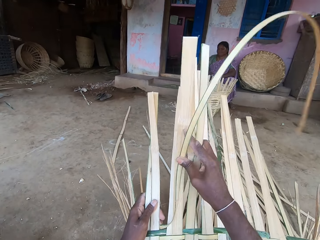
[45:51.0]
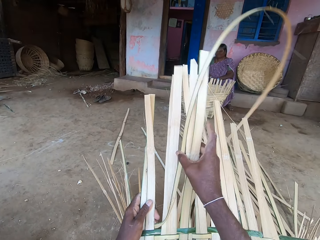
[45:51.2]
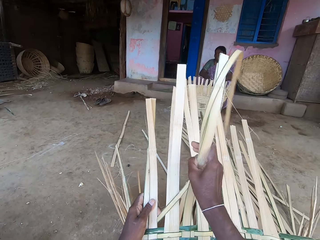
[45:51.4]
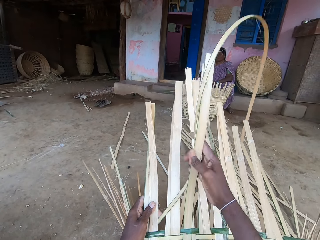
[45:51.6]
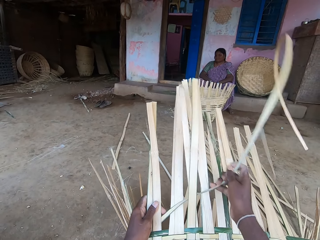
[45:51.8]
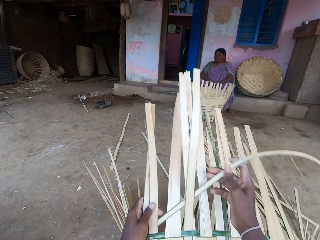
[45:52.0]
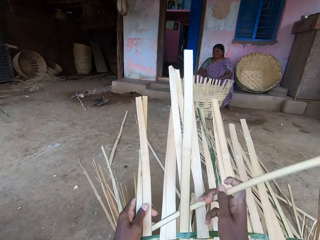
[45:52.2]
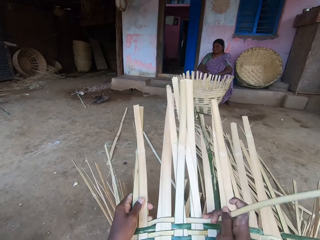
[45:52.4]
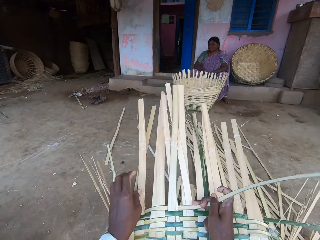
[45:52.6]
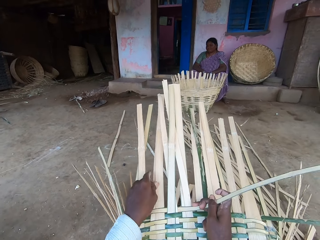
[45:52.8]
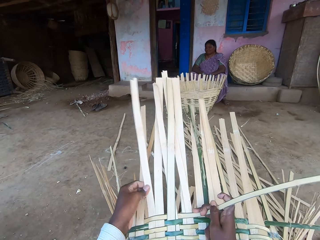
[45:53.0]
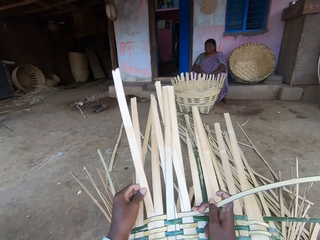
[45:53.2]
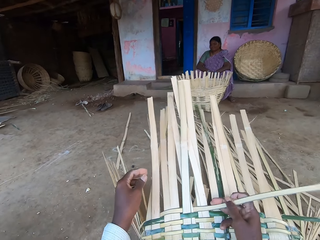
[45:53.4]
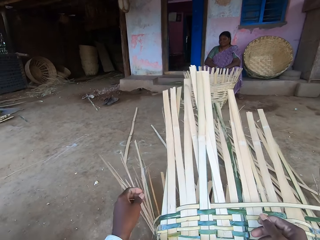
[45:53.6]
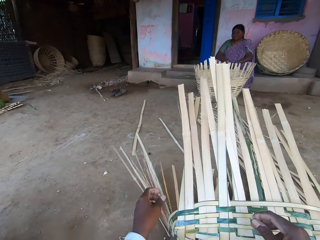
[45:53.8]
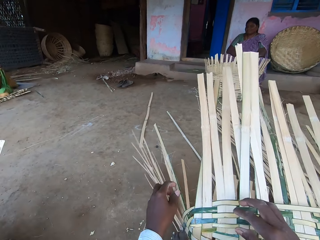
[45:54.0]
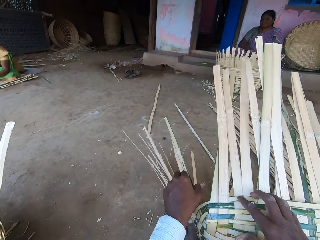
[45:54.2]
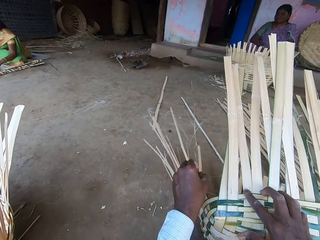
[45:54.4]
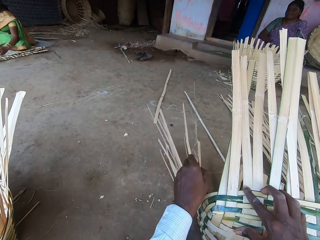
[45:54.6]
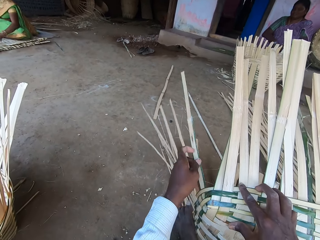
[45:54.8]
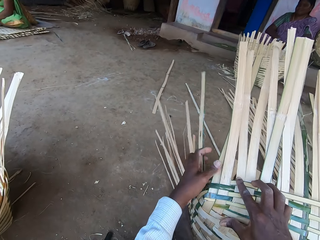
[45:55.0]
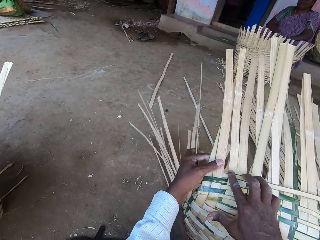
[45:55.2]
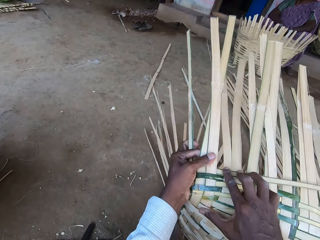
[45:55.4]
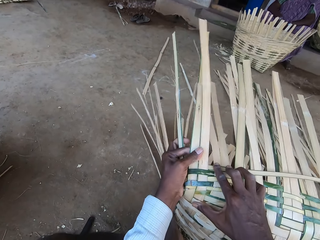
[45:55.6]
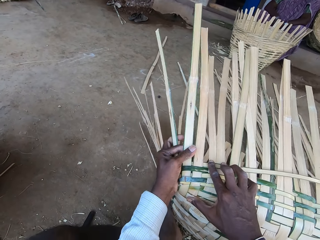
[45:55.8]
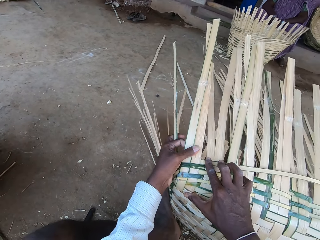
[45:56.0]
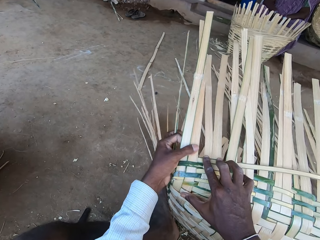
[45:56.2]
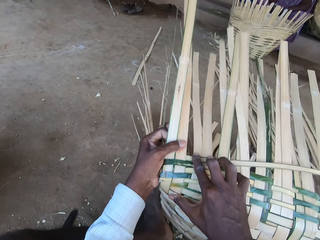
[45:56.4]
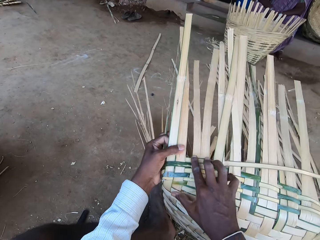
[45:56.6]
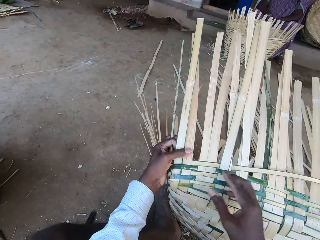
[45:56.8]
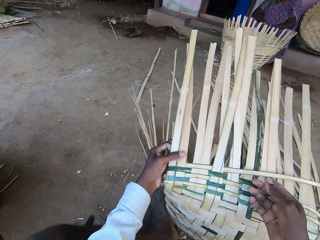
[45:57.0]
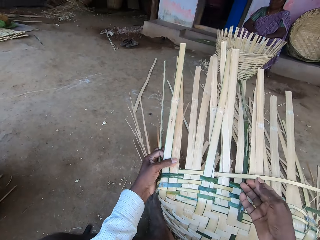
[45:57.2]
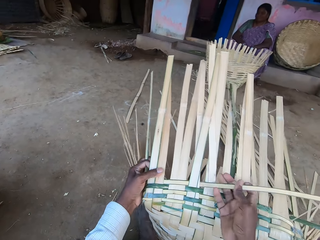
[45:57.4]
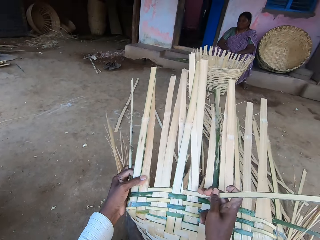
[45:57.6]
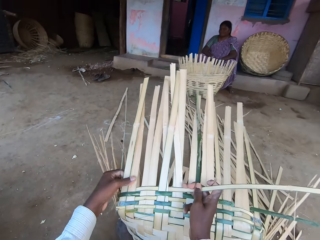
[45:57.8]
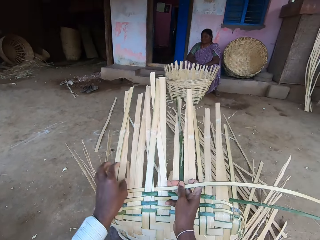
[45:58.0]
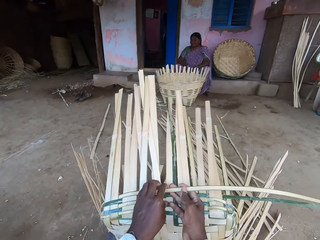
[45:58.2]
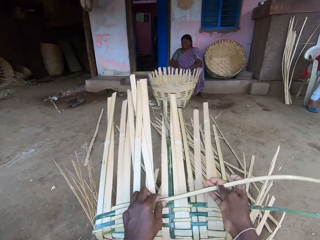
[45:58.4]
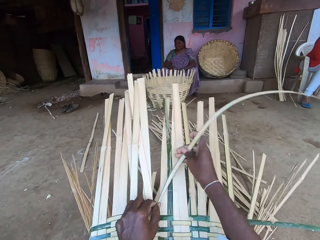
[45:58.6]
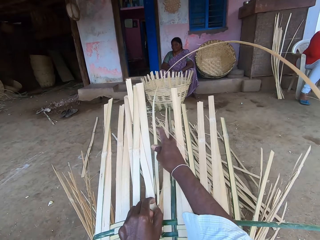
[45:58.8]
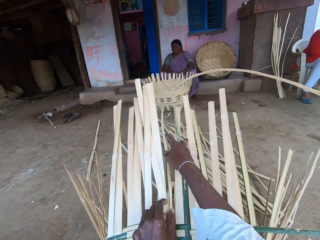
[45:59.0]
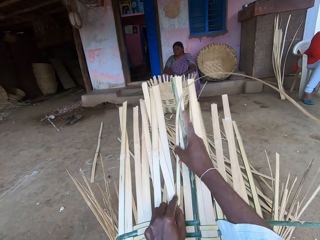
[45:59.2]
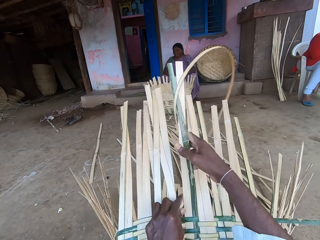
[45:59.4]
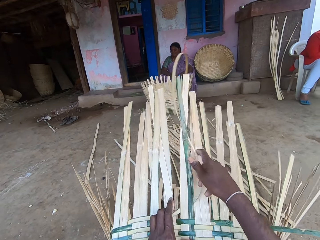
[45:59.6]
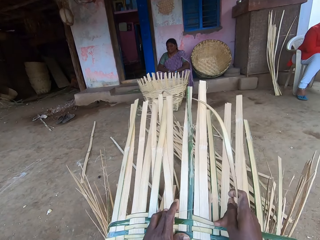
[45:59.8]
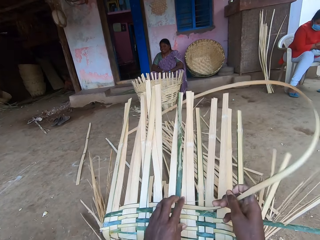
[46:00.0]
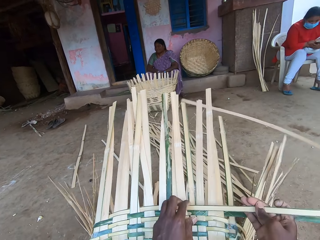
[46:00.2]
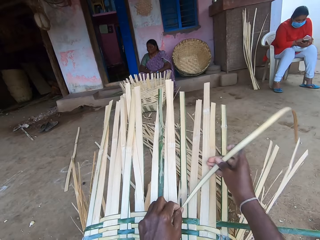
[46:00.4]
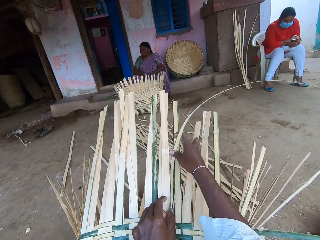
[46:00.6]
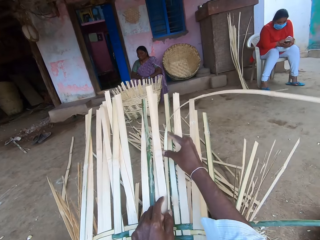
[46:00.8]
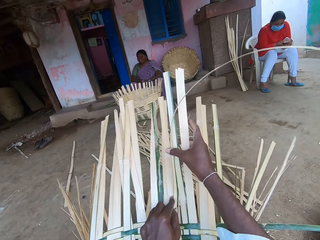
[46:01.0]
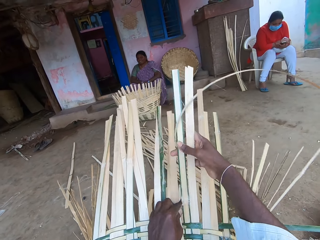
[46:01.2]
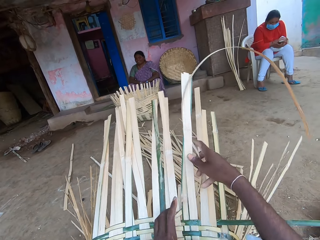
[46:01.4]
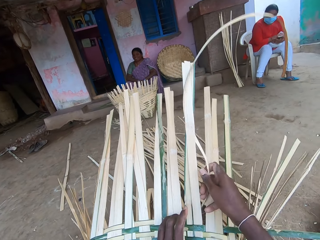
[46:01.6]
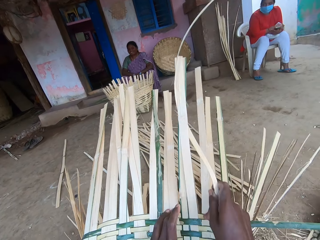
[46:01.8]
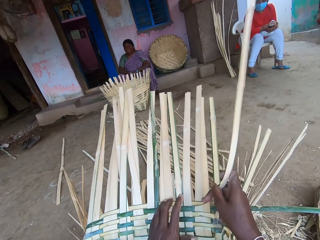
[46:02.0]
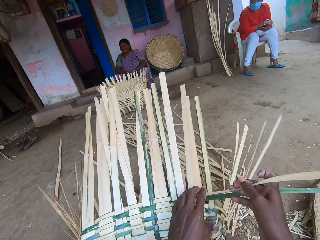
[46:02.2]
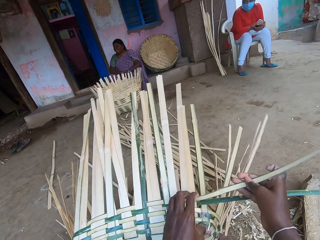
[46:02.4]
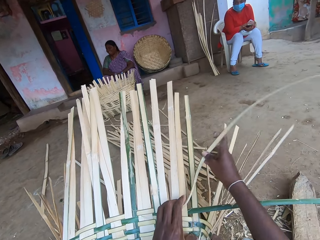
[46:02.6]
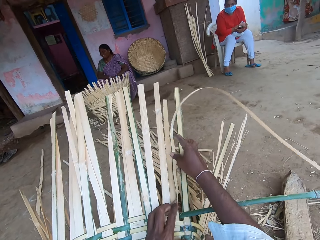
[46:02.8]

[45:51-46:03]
The camera wearer weaves the basket. They talk with the person. They weave the basket.

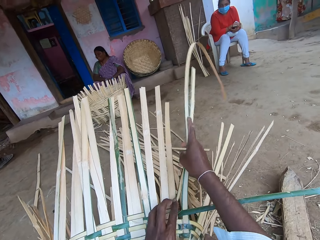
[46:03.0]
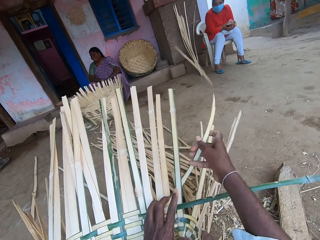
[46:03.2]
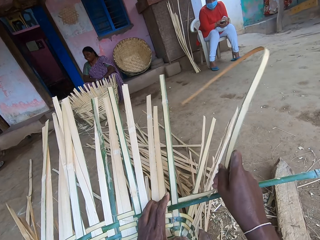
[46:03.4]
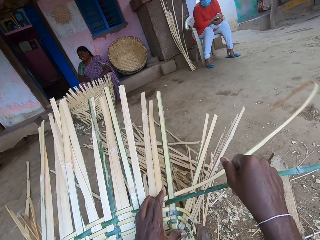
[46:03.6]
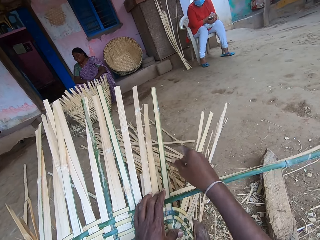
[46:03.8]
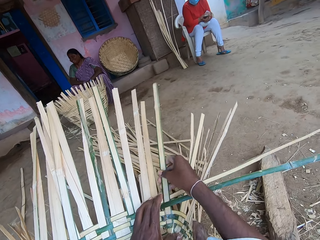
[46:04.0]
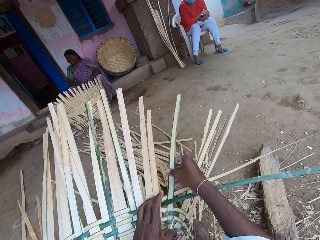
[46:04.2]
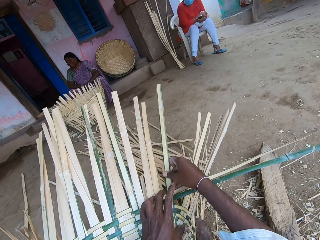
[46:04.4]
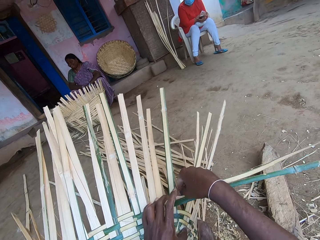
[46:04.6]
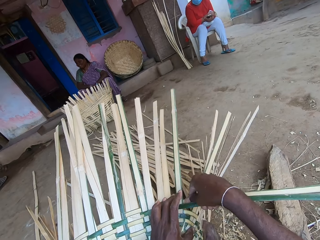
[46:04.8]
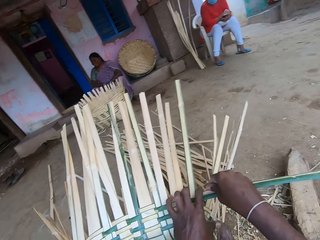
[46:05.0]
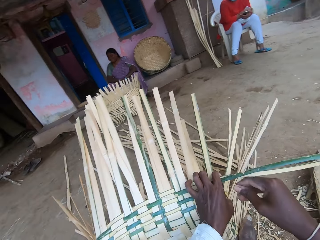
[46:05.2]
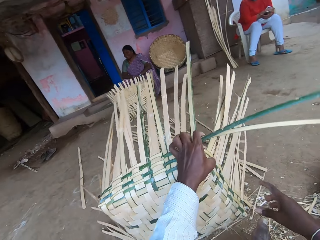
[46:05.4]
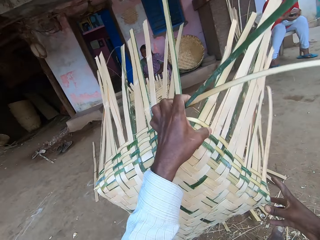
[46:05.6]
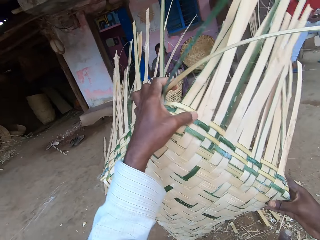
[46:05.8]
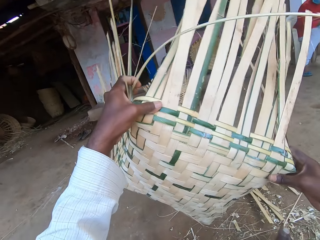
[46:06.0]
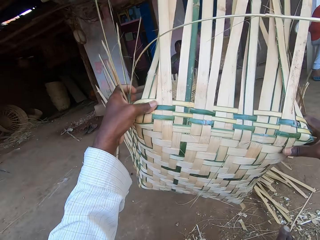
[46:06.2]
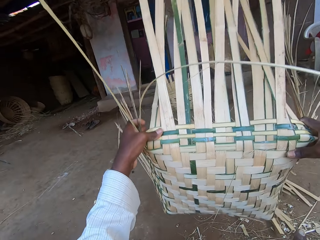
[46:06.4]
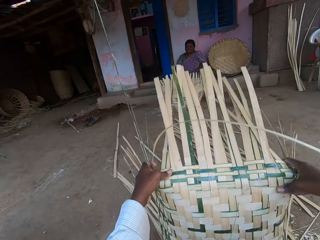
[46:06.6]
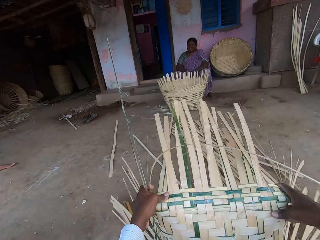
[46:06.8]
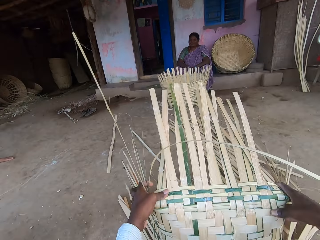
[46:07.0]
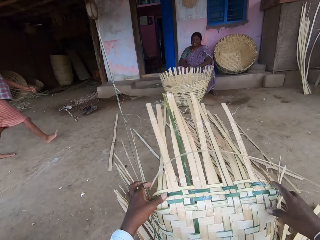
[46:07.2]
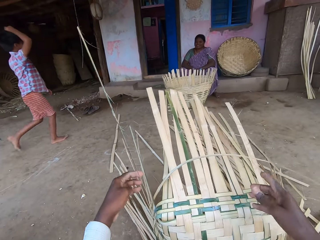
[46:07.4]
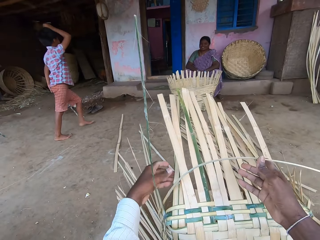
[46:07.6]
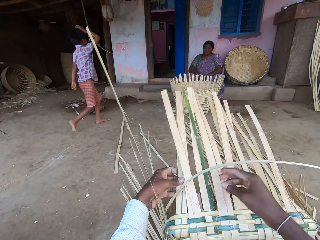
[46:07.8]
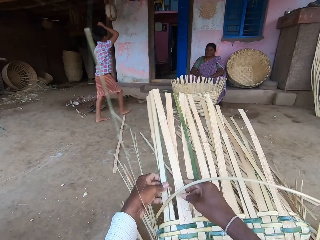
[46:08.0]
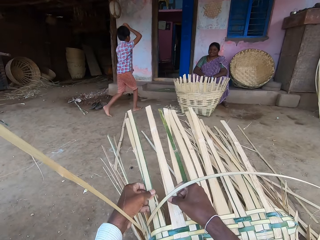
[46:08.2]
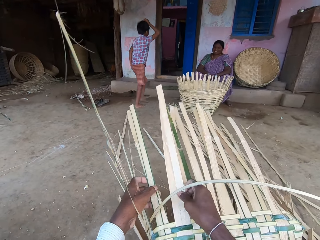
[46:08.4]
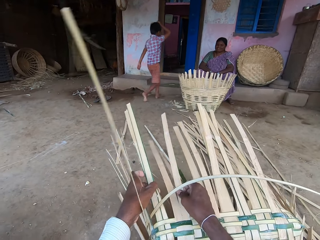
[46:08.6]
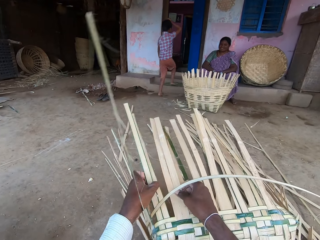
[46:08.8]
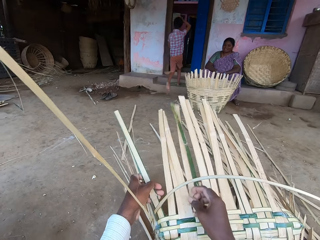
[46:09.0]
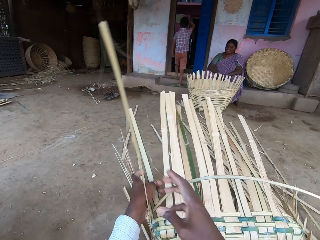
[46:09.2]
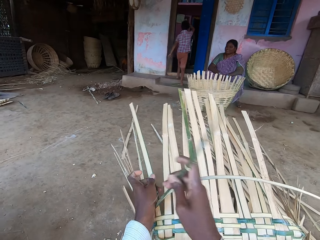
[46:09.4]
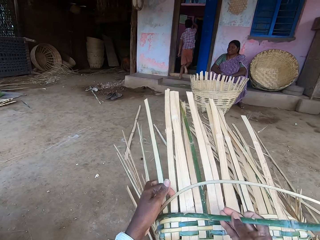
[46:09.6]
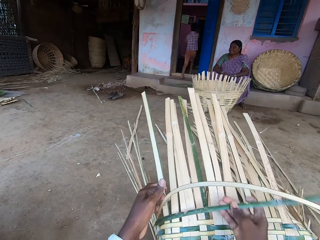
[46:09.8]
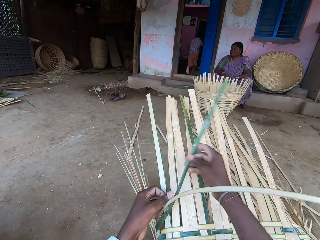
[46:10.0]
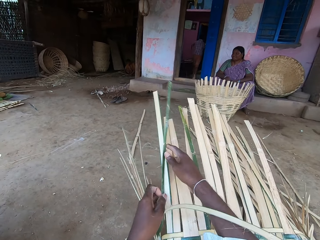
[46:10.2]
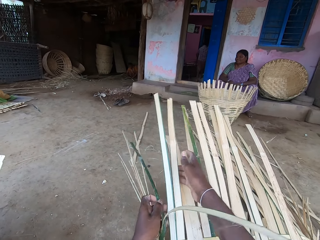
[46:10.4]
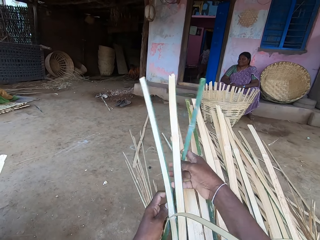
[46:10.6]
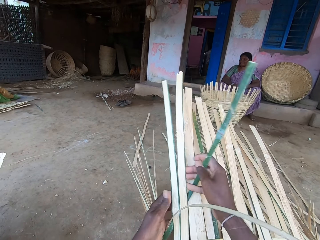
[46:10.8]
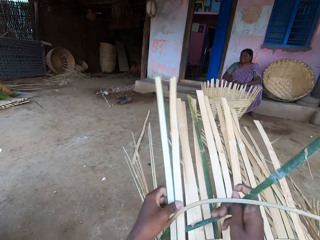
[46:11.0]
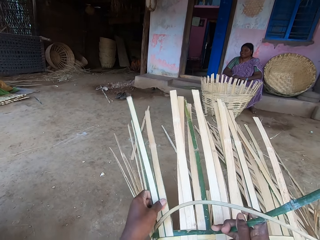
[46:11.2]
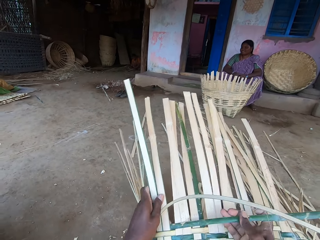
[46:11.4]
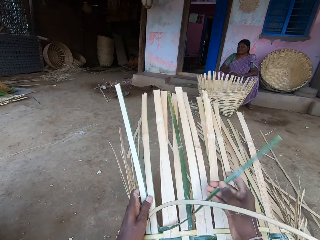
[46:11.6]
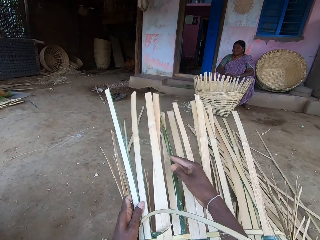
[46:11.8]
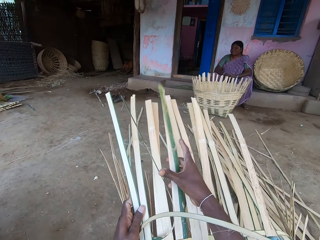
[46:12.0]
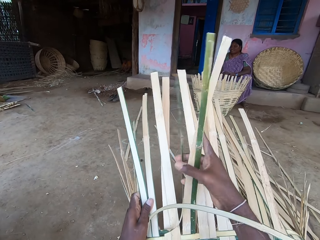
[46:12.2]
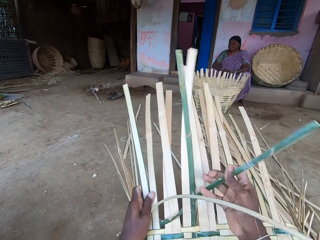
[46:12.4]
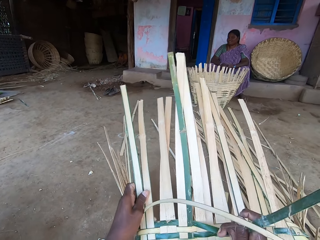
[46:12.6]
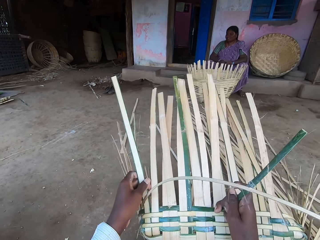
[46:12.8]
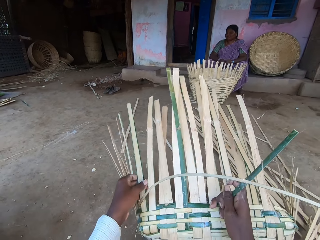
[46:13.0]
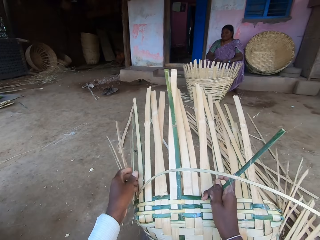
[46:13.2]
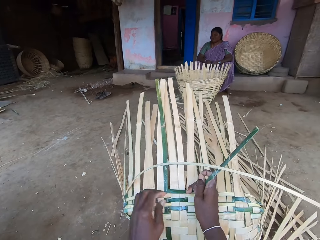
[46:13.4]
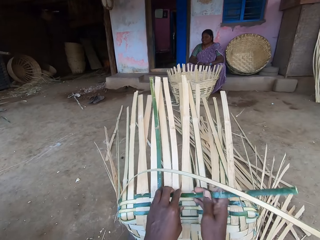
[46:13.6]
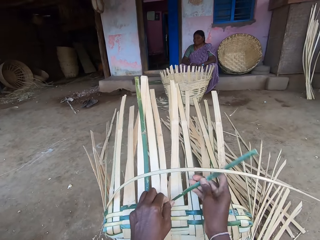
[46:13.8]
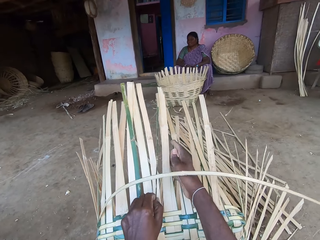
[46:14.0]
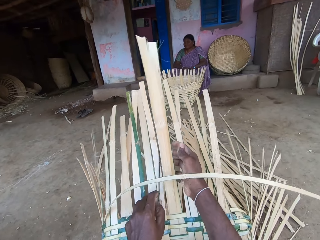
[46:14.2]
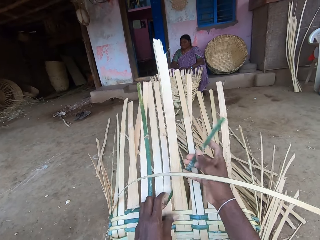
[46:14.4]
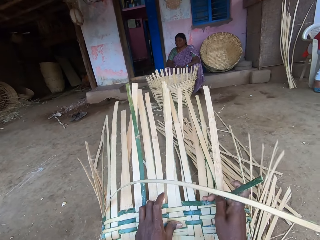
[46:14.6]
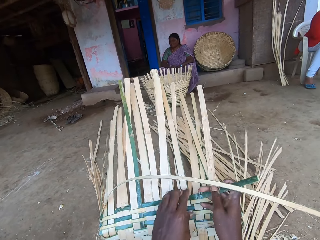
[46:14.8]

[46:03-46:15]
The camera wearer turns the basket around with both hands. They lift up the basket and drop the basket. A boy walks past the camera wearer. The boy hops on to the veranda of the house. The boy walks into the house. The camera wearer weaves the basket with the bamboo strips in both hands. They talk with the person.
